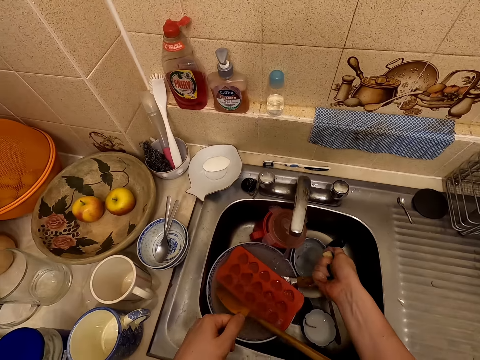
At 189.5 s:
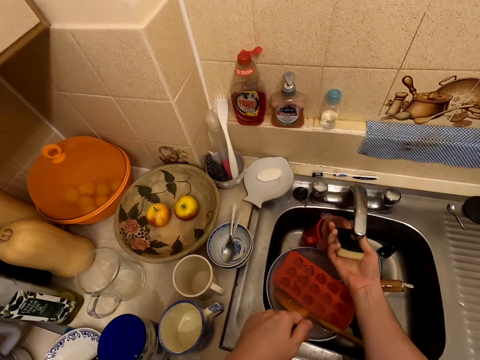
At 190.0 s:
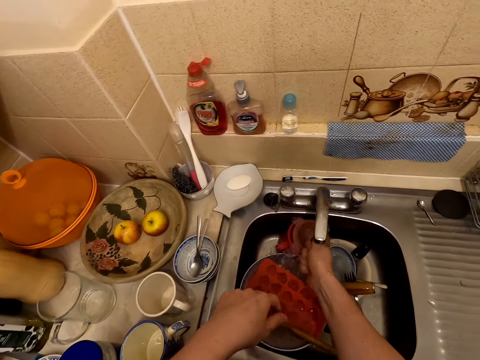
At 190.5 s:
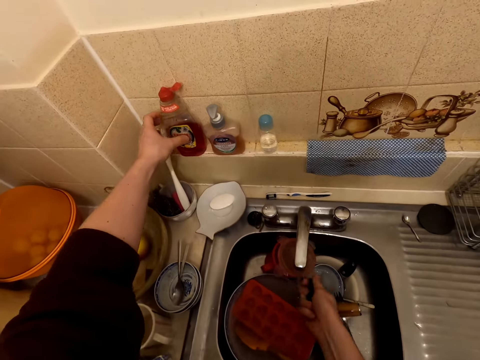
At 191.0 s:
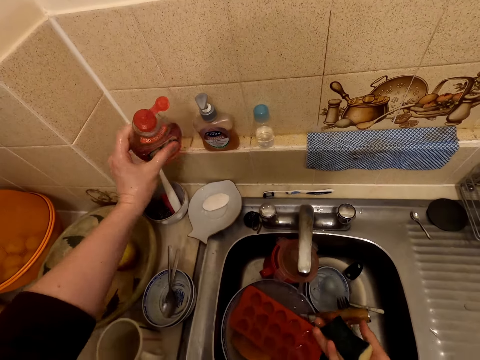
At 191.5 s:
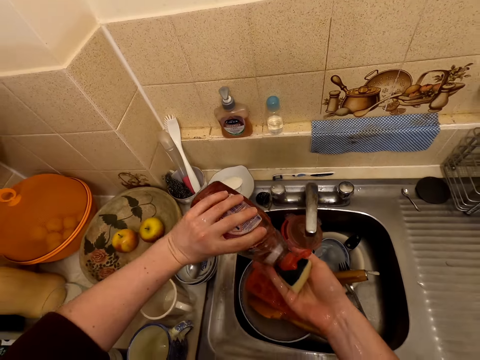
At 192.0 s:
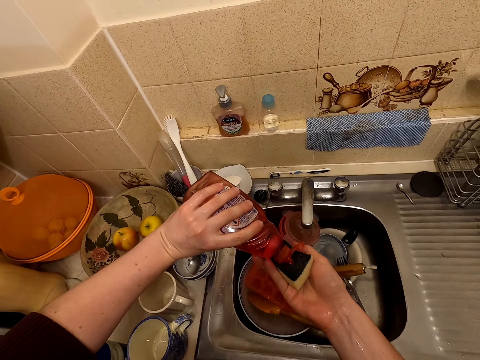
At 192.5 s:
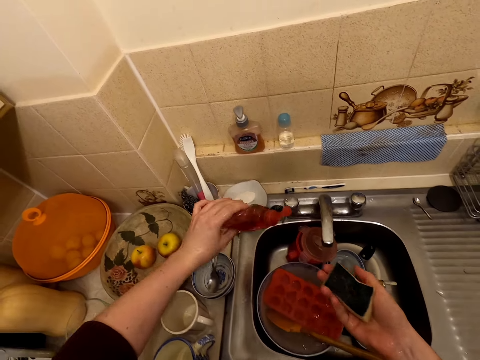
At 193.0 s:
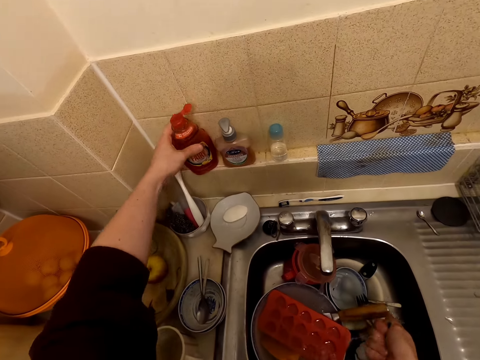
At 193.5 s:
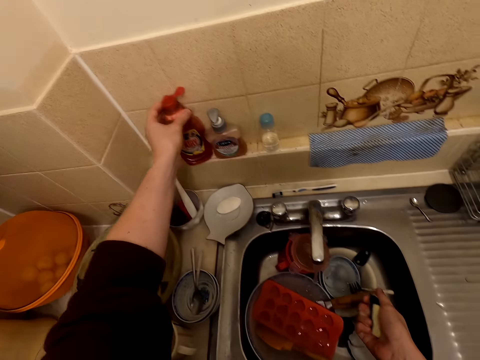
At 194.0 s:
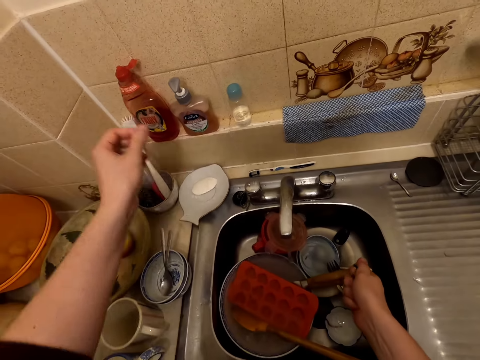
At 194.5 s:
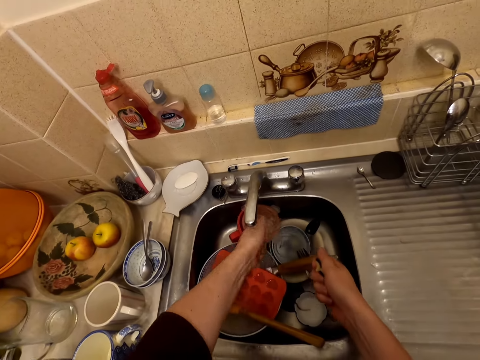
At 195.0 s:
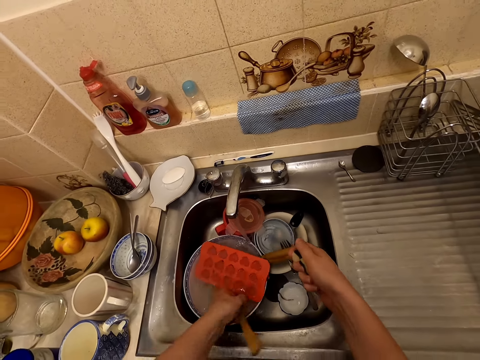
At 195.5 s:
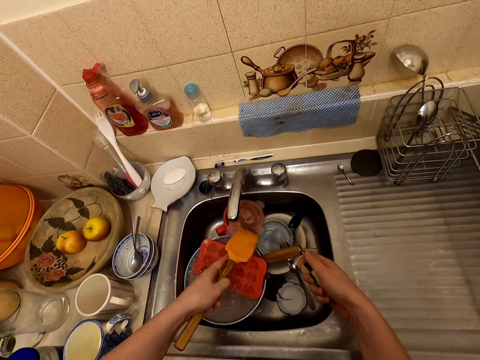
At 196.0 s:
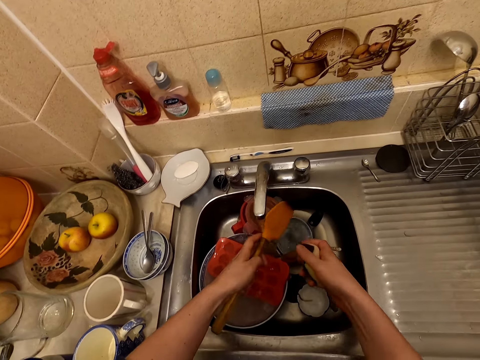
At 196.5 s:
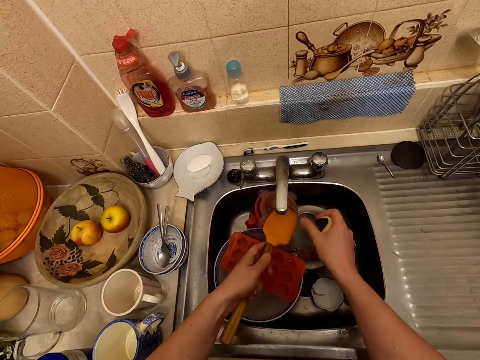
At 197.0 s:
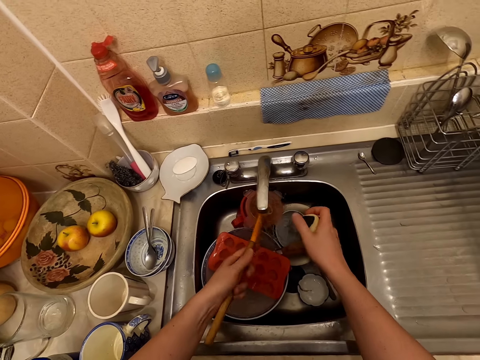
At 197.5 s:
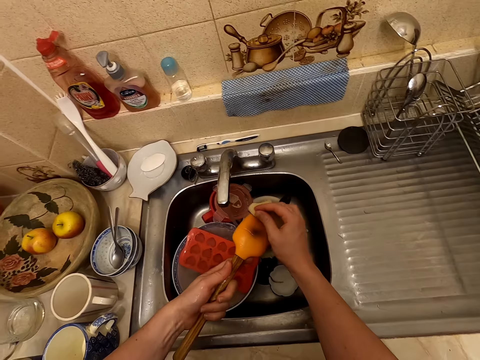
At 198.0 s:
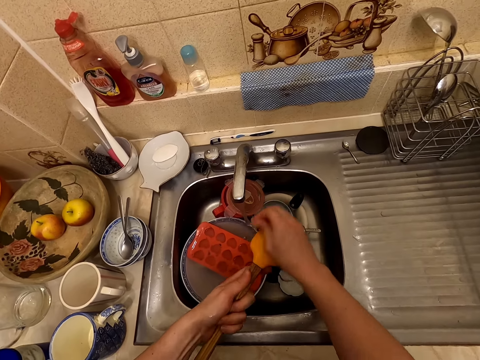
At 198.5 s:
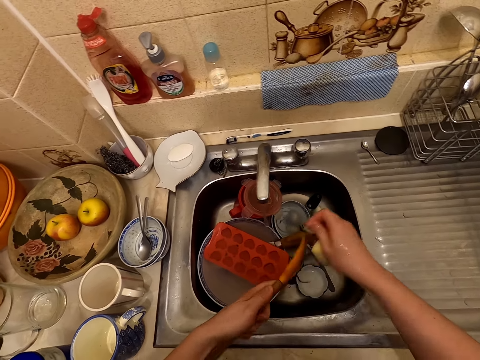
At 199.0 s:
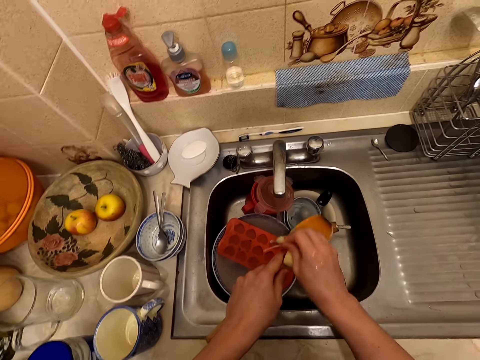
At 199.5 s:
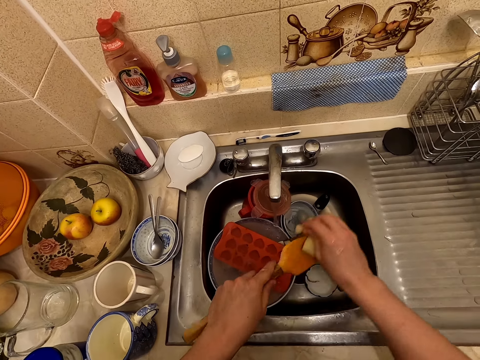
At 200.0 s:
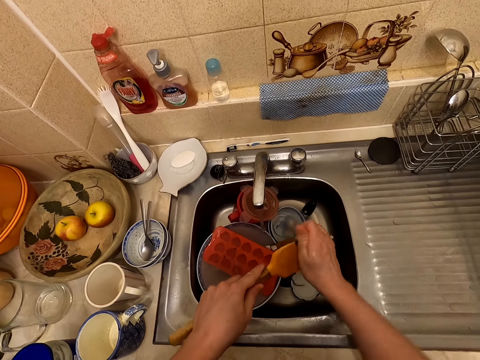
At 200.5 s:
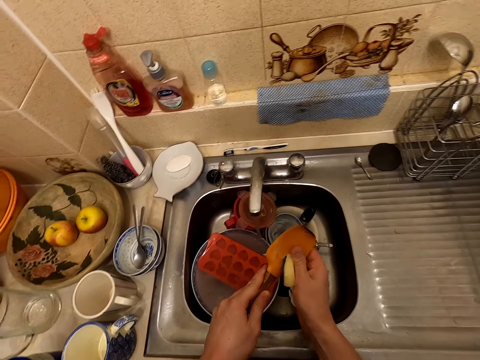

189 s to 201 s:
The camera wearer squeezes the washing sponge. They take a detergent. They put the detergent on the washing sponge. They put the detergent on the surface. They place the left hand on the water. They wash utensils. They take a spatula and wash the spatula.

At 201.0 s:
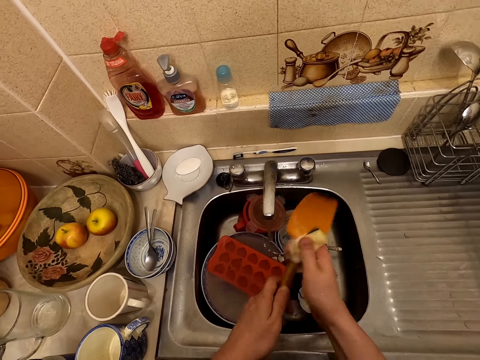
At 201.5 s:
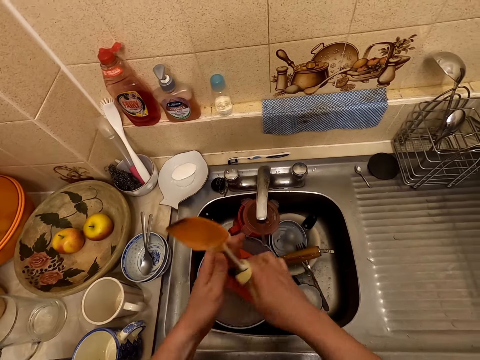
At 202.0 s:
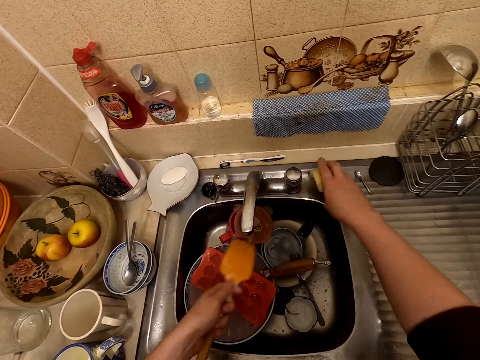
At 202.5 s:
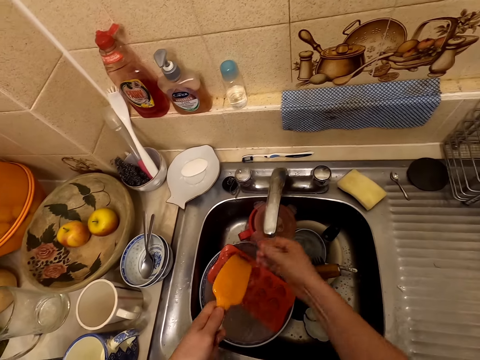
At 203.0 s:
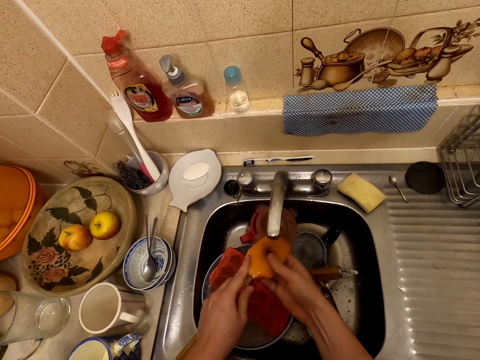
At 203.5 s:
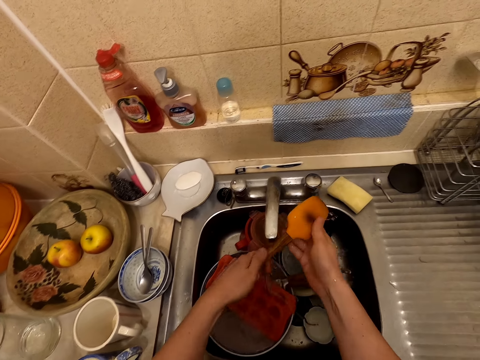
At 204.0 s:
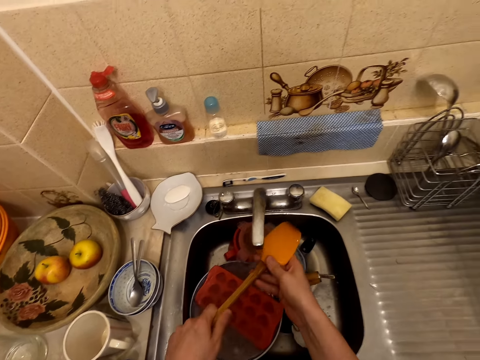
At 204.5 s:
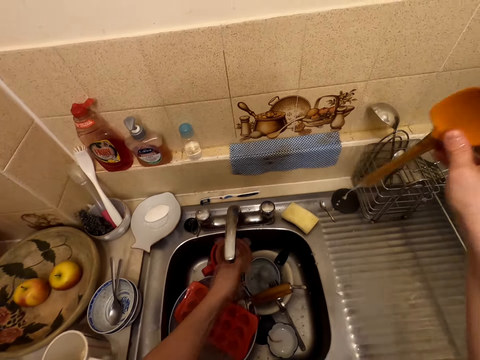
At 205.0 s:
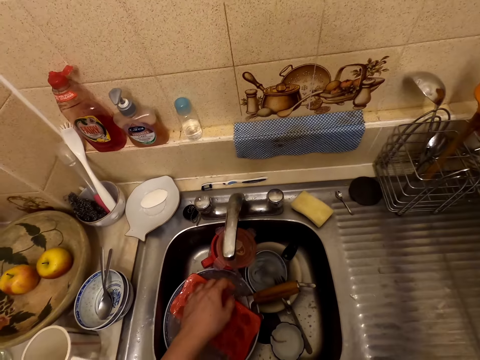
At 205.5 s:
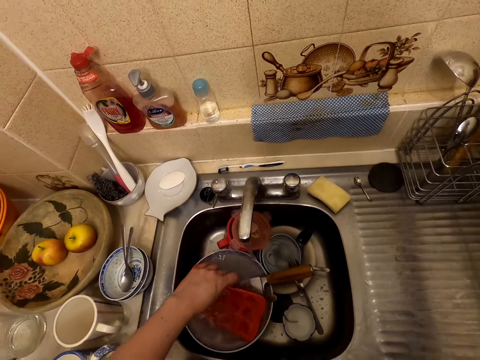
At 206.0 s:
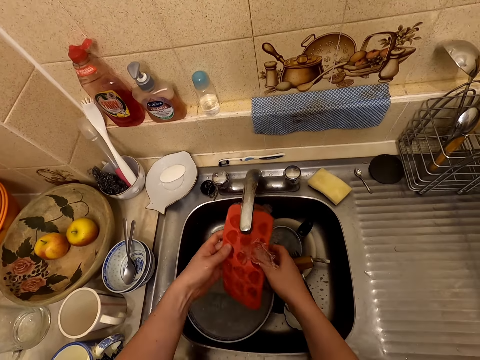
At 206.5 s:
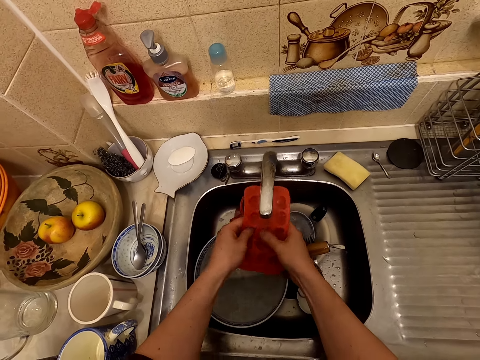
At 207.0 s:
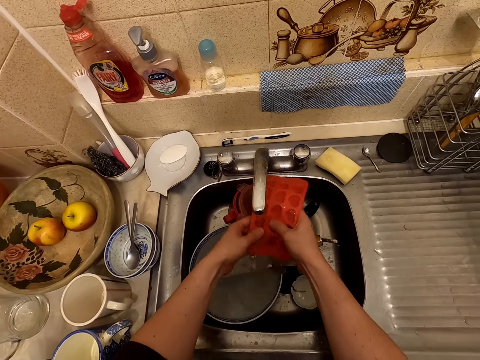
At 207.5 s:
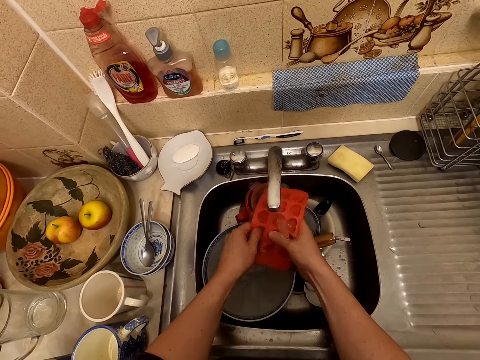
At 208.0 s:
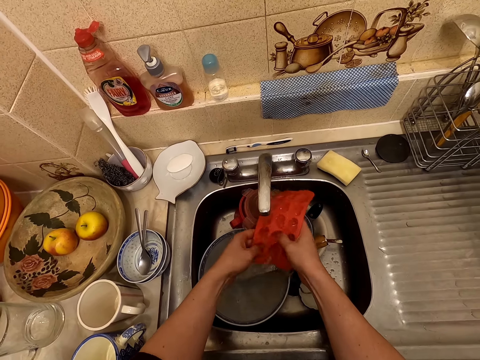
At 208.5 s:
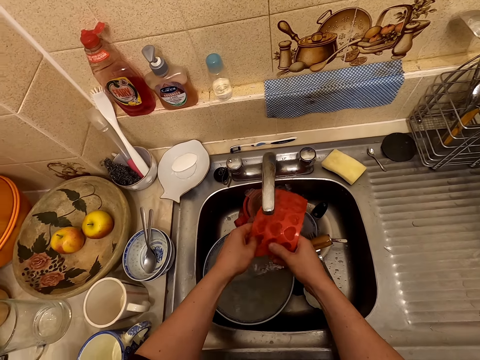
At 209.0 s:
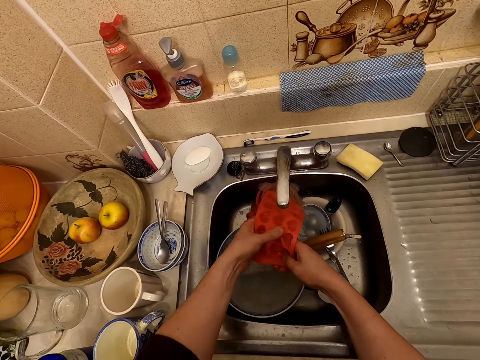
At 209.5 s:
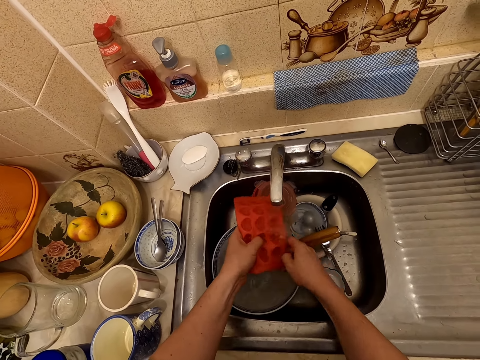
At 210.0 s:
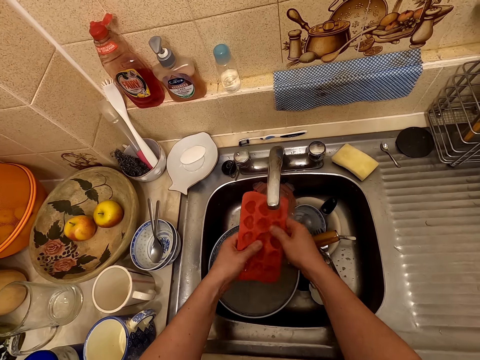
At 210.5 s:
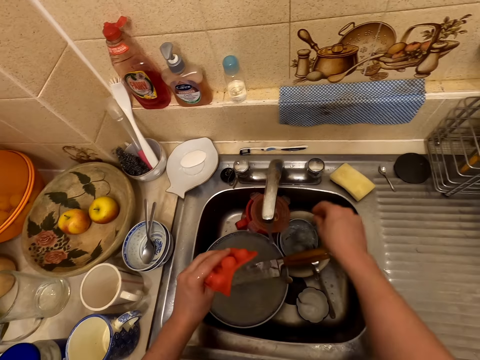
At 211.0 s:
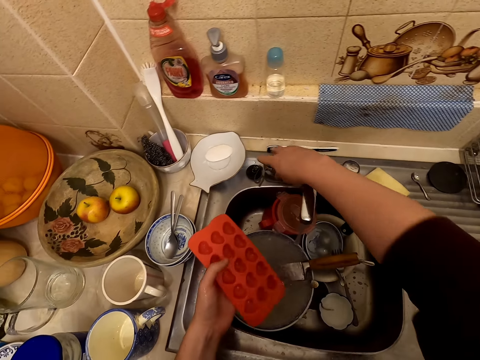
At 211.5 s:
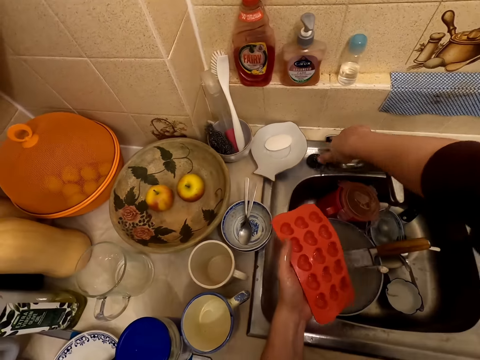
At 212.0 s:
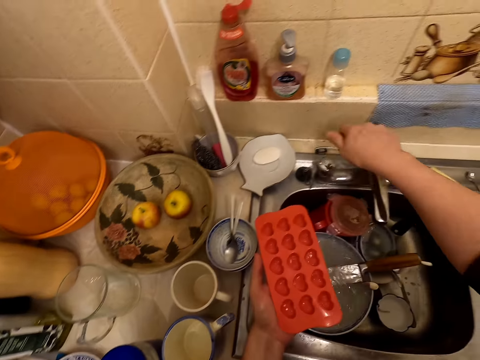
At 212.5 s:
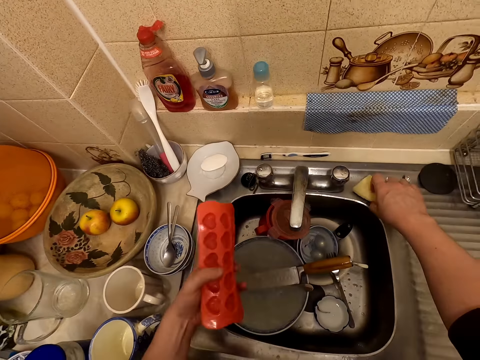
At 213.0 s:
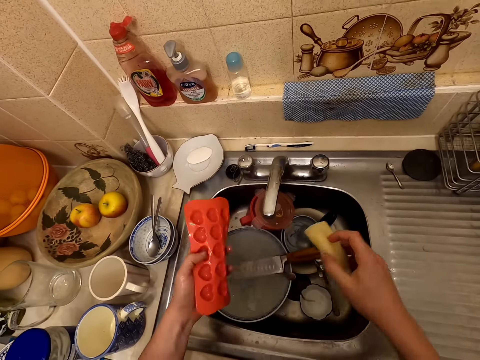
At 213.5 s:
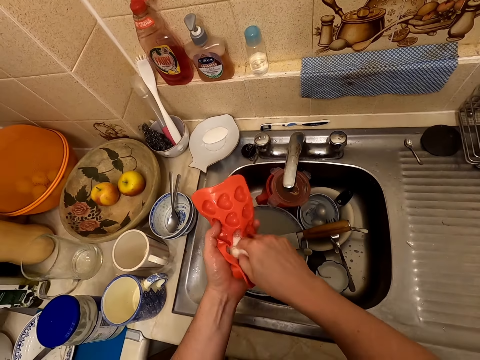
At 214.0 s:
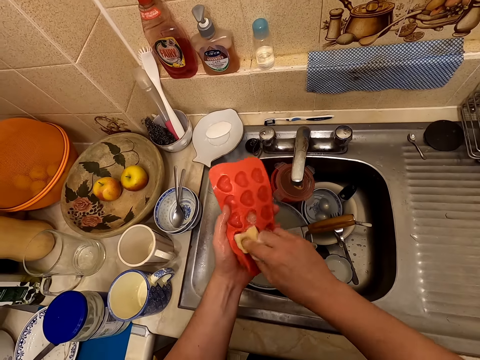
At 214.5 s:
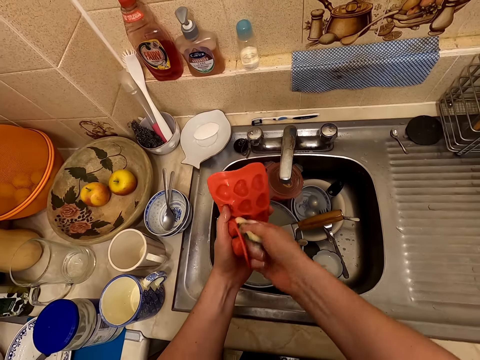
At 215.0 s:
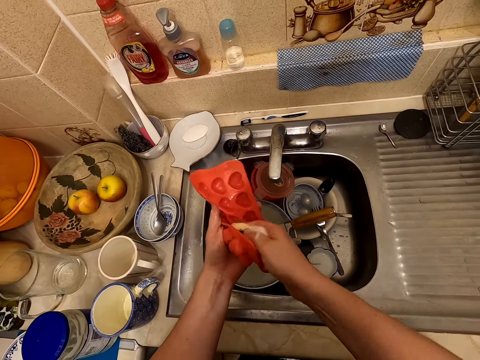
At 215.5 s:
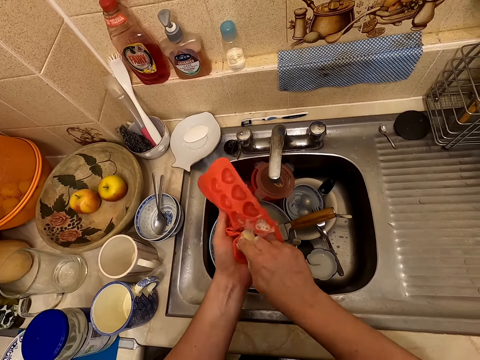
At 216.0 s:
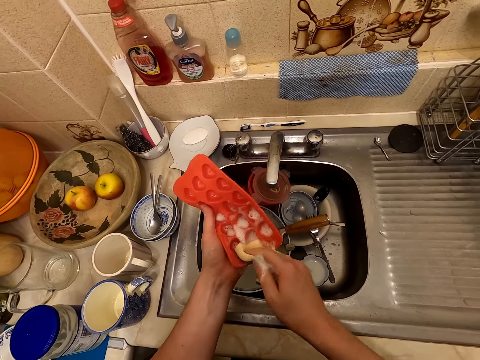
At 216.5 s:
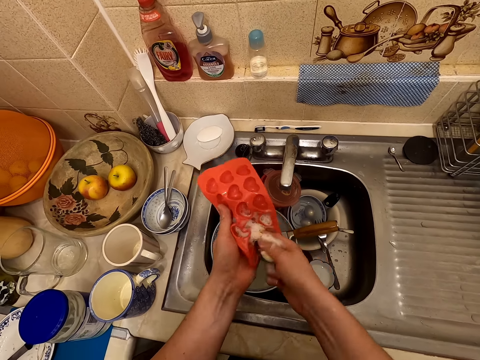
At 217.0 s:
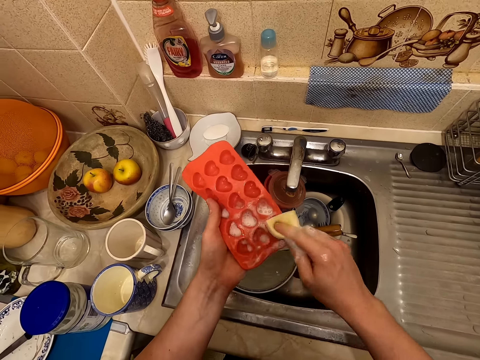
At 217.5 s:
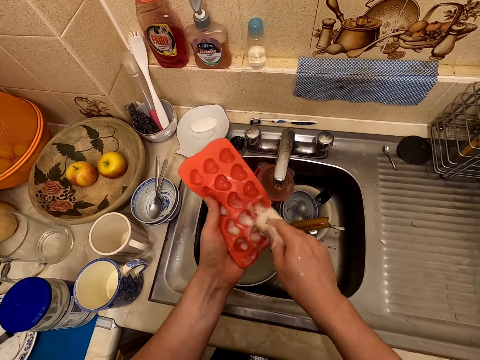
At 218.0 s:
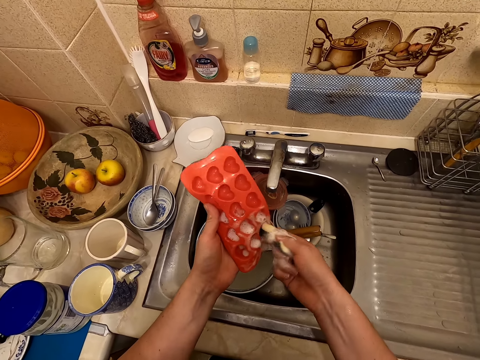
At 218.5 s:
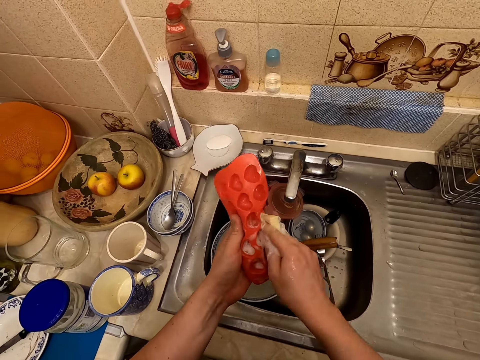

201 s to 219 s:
The camera wearer puts the washing sponge on the sink surface. They put the spatula on the rack. They take a tray pad and wash the tray pad. They close the water. They take the washing sponge and wash the tray pad with the washing sponge.
